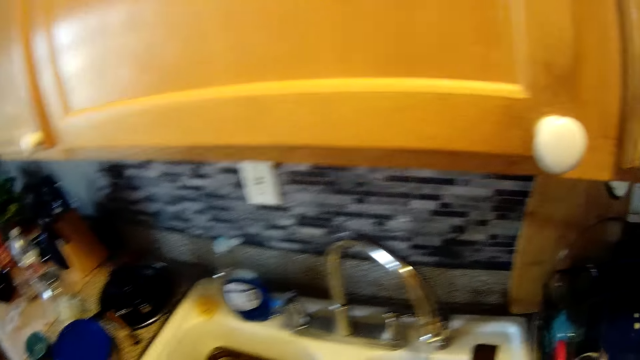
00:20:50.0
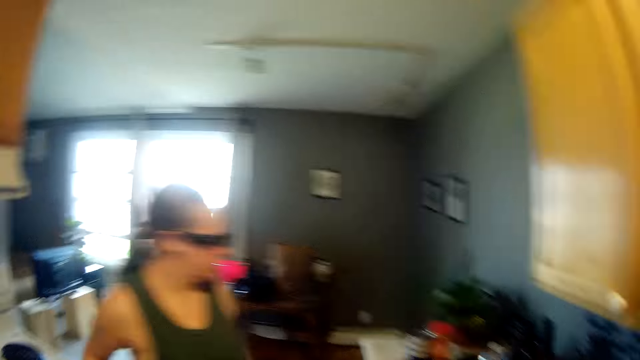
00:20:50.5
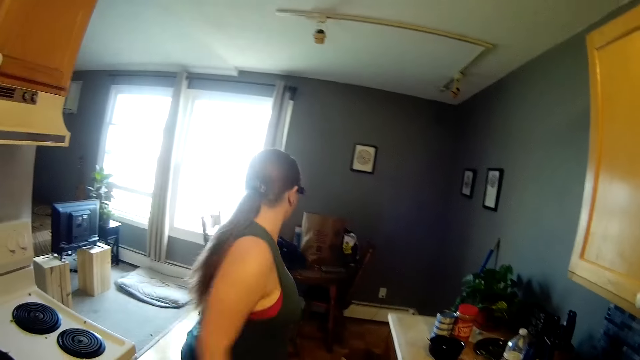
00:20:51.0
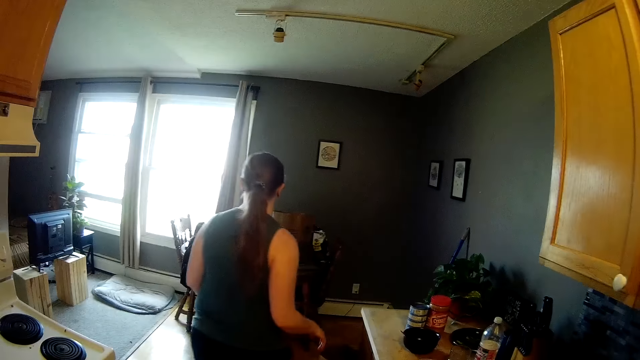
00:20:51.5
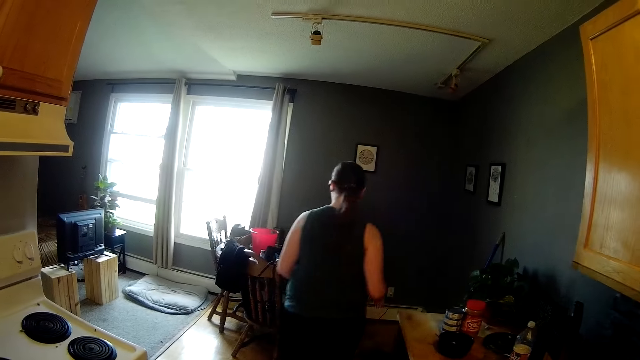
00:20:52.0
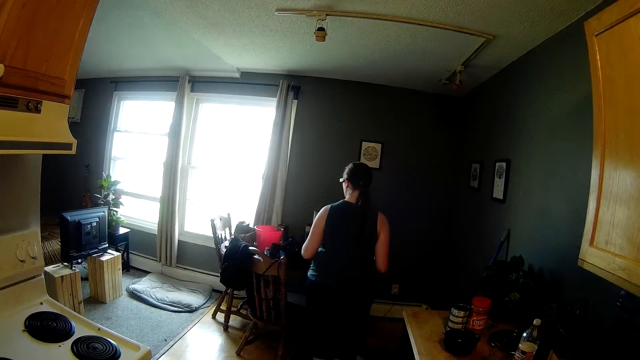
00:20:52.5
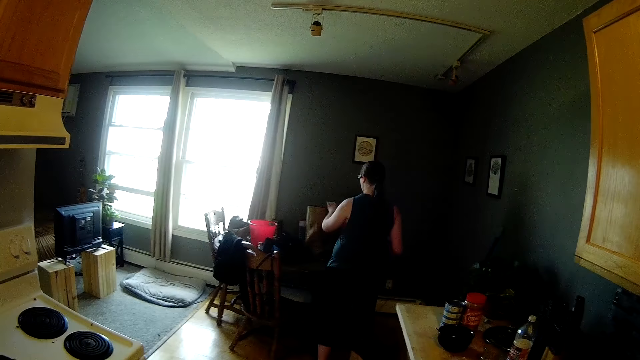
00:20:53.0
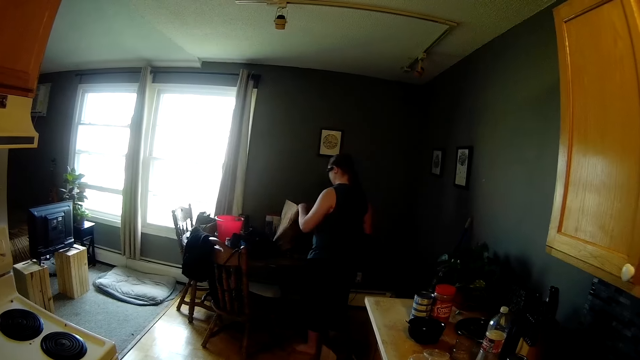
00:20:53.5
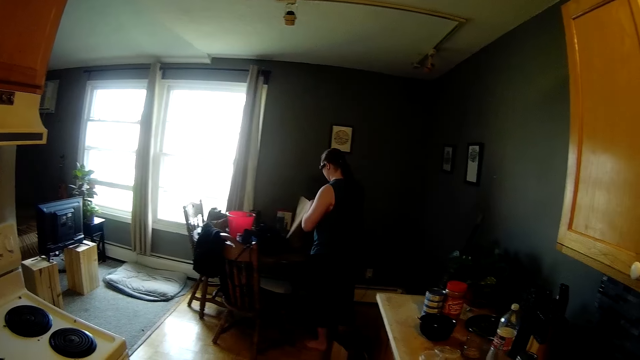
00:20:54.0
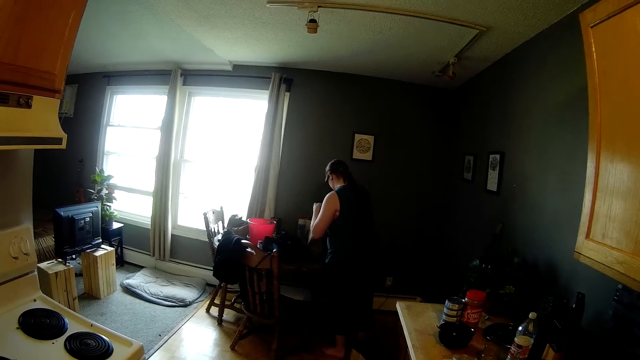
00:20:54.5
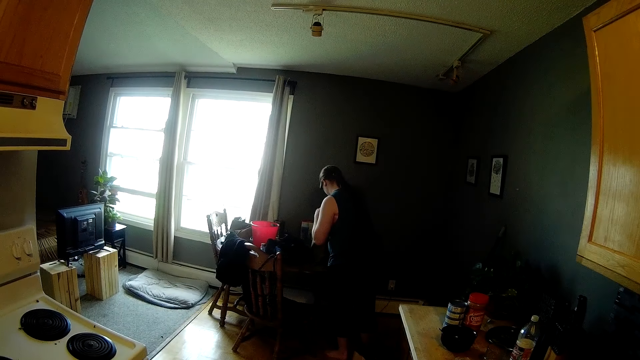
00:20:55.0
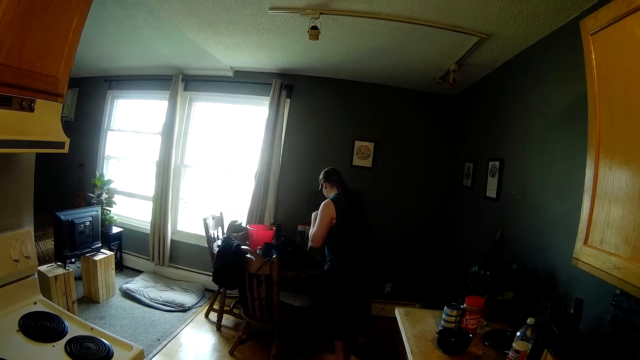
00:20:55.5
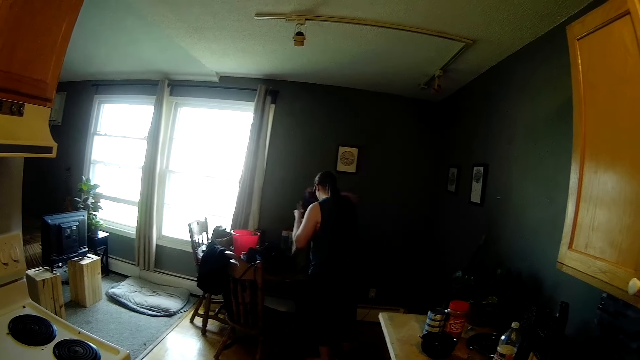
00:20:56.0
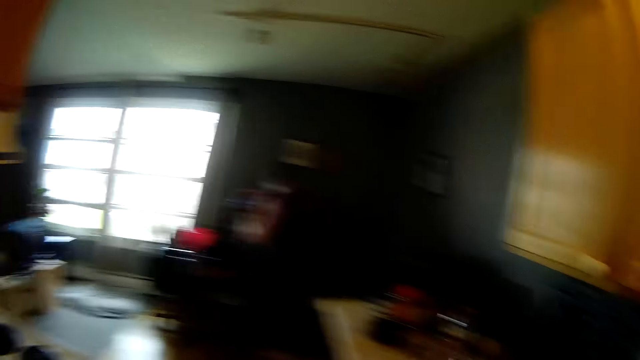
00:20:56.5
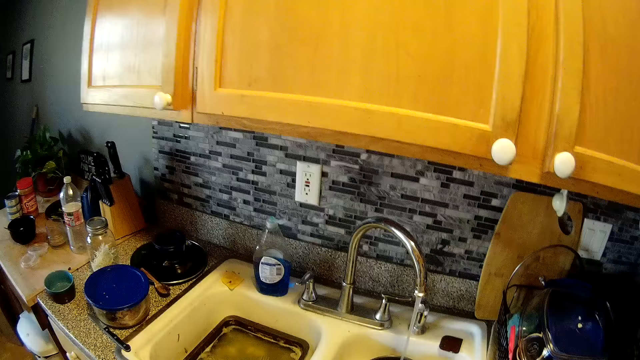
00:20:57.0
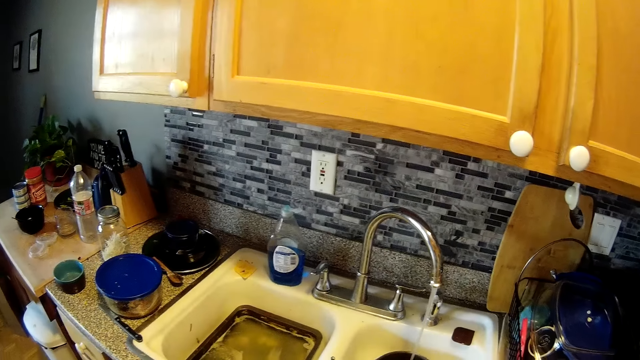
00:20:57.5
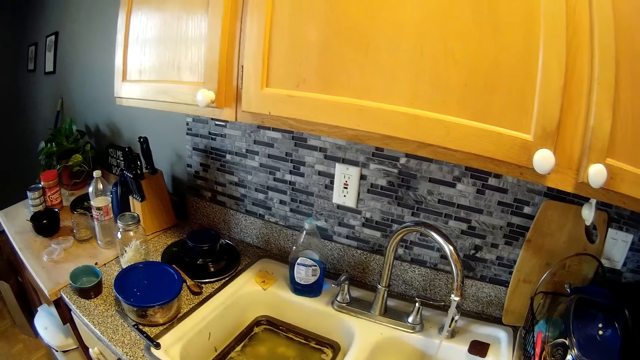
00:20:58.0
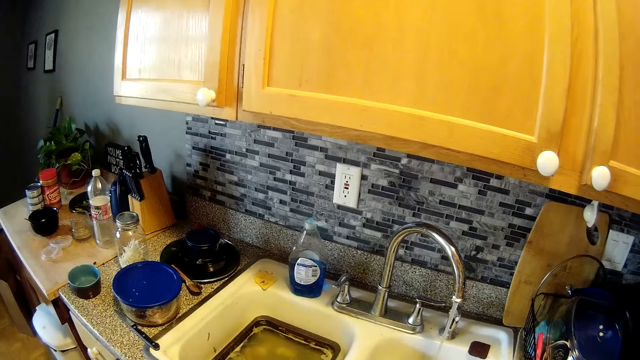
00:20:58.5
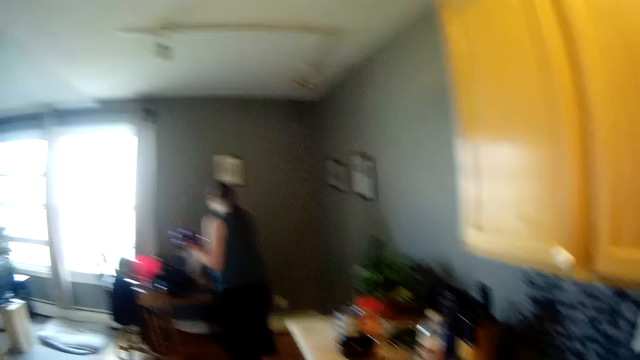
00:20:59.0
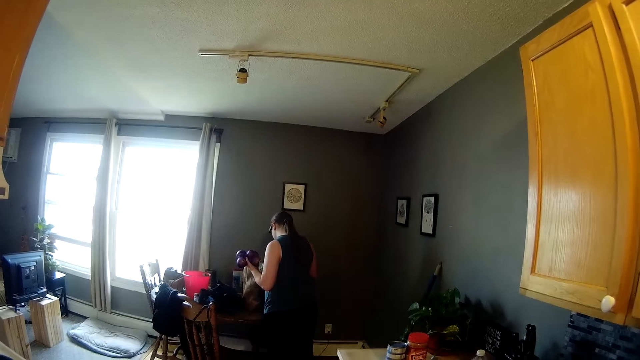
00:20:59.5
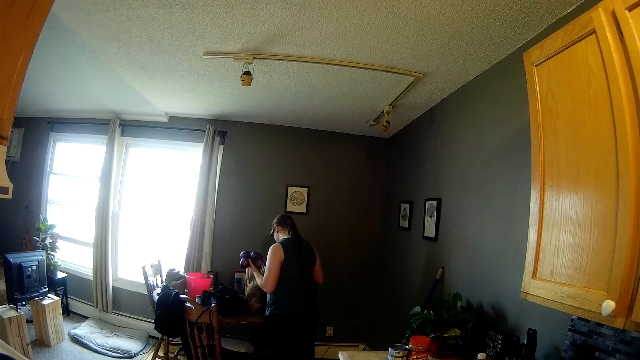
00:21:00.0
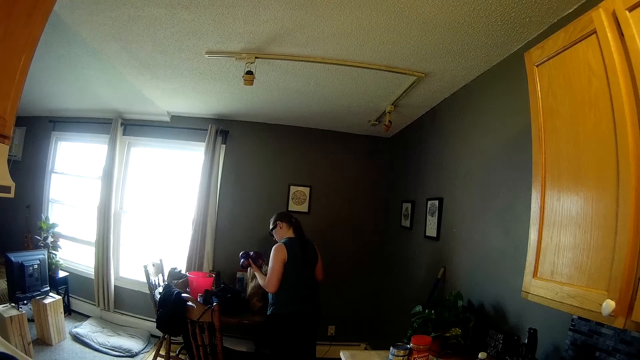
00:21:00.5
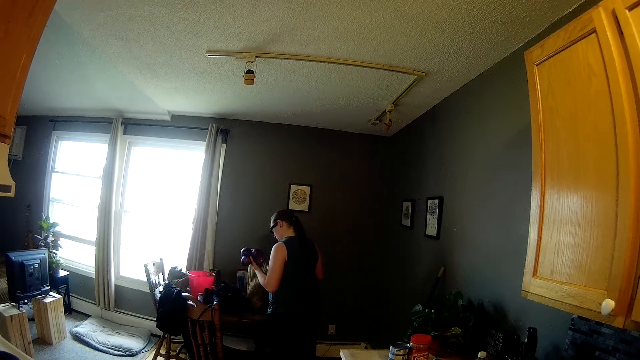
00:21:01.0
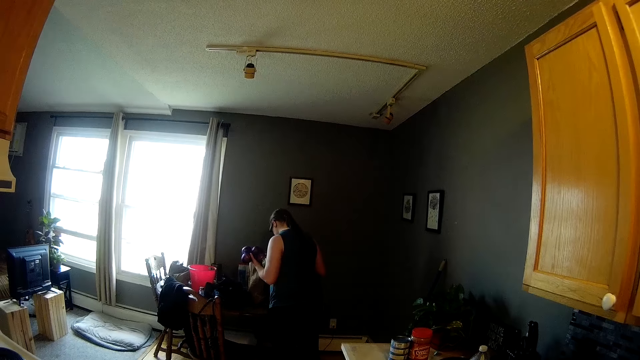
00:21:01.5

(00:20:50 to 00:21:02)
The camera wearer fetches water in a pan. A woman walks towards the table. She holds a paper bag on the table with her left hand. She opens the khaki bag. She takes a pack of plums from the paper bag on the table with her right hand. She holds the pack of plums from the paper bag on the table with both hands. She holds the pack of plums from the paper bag on the table with her left hand.

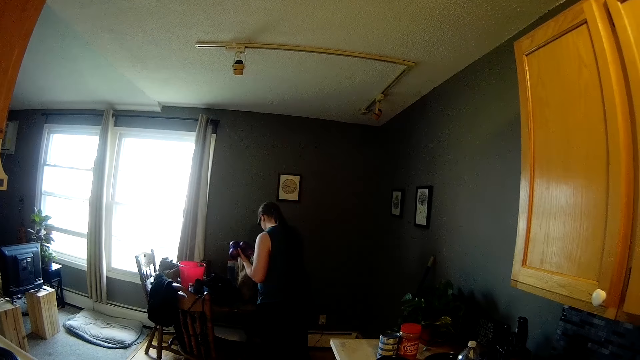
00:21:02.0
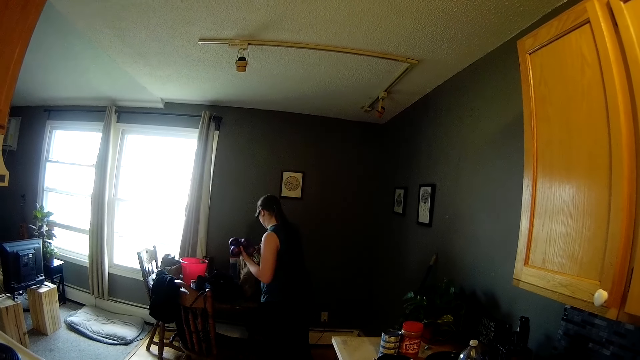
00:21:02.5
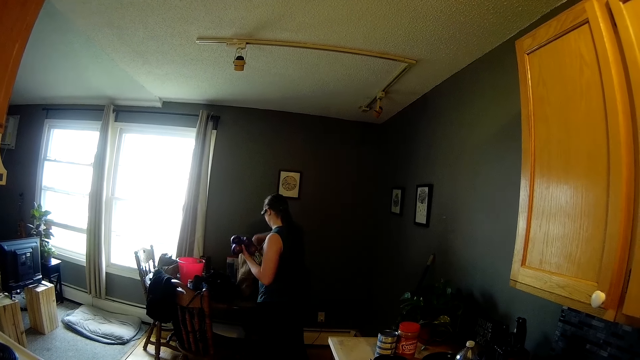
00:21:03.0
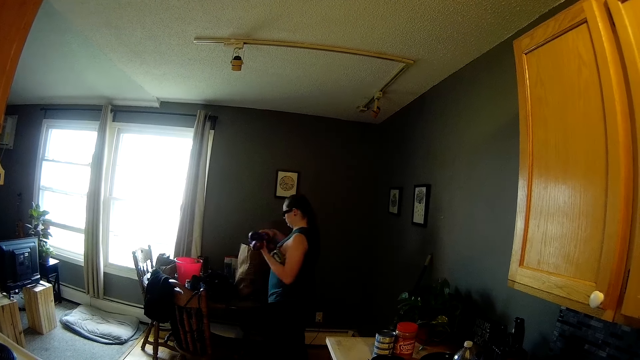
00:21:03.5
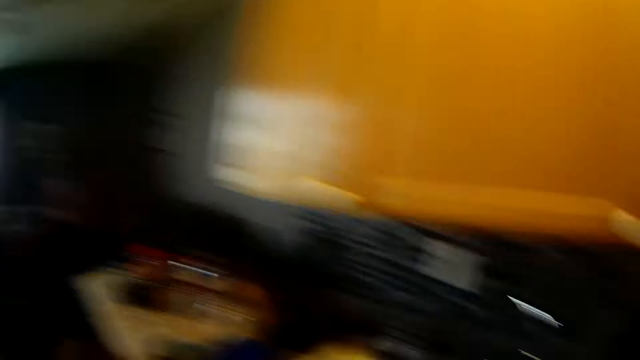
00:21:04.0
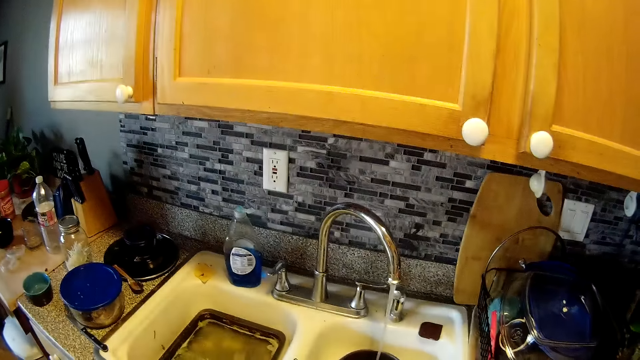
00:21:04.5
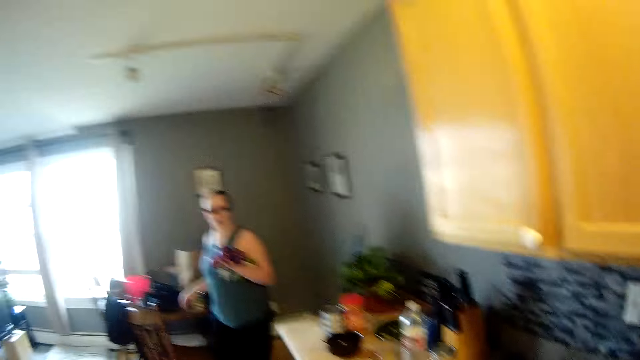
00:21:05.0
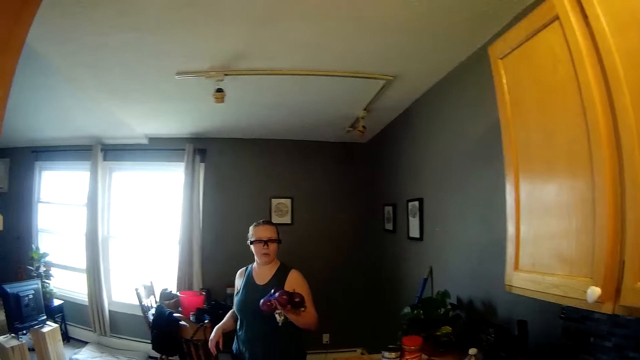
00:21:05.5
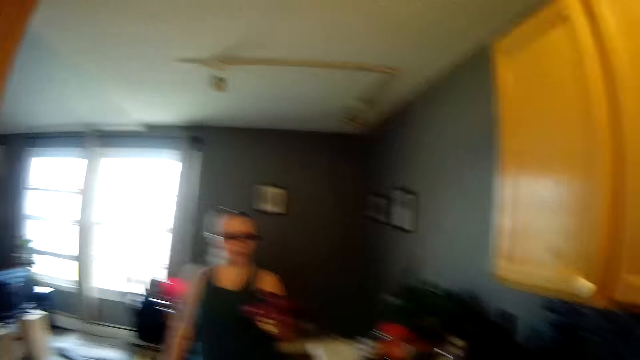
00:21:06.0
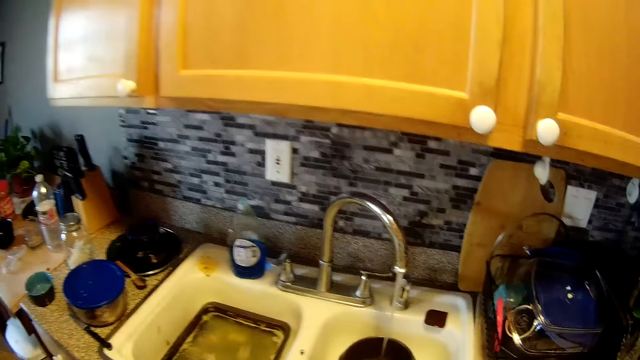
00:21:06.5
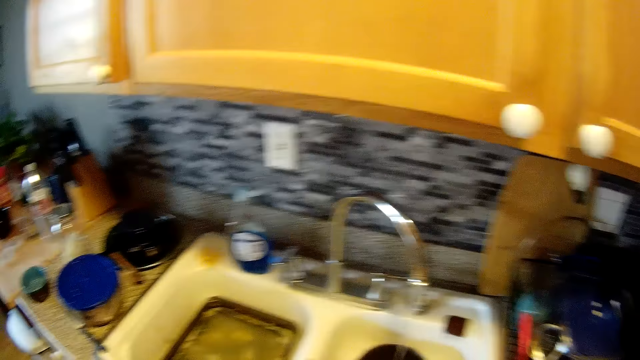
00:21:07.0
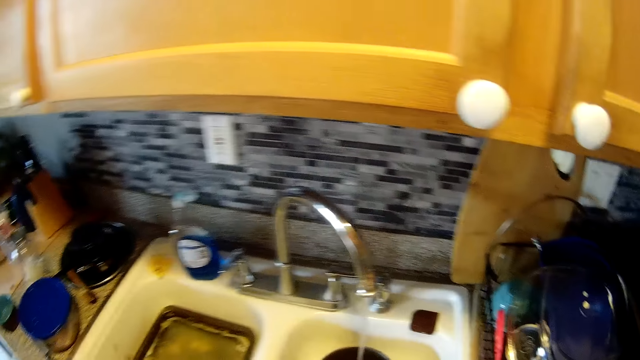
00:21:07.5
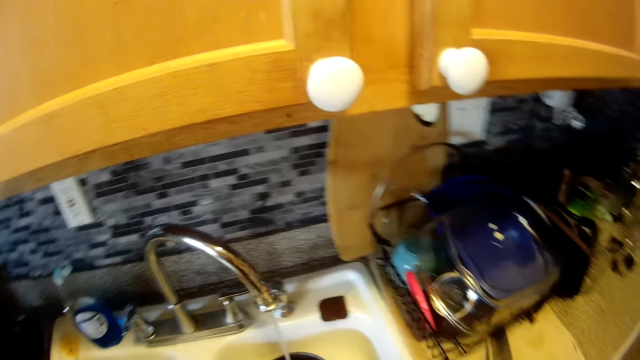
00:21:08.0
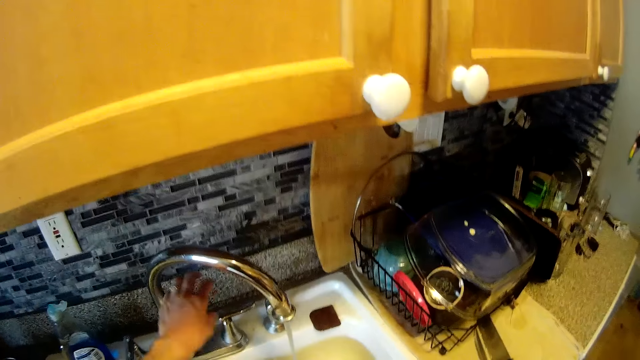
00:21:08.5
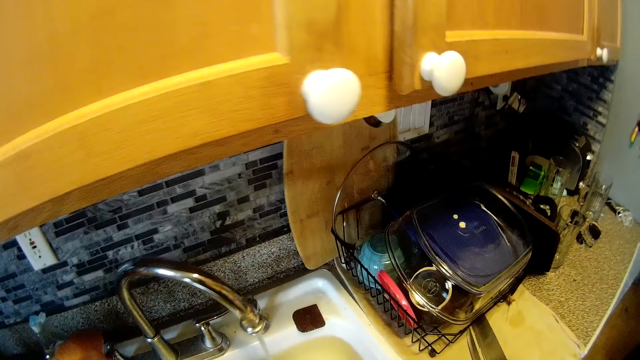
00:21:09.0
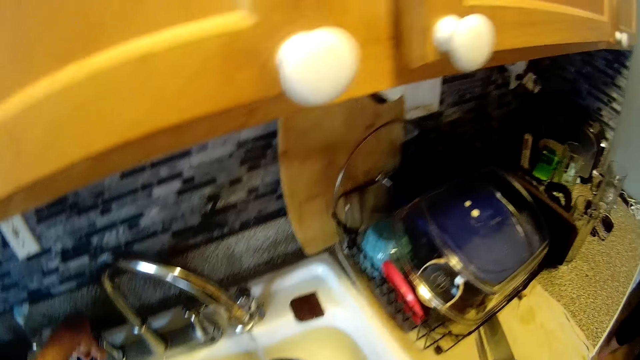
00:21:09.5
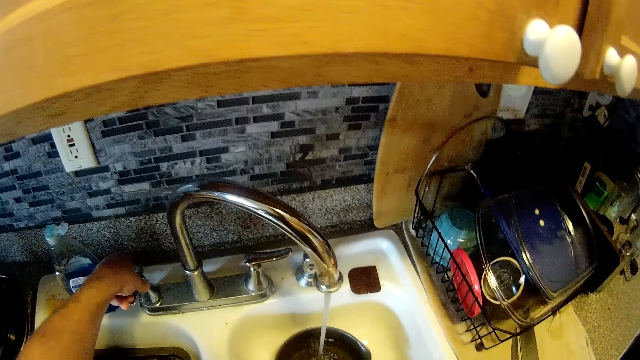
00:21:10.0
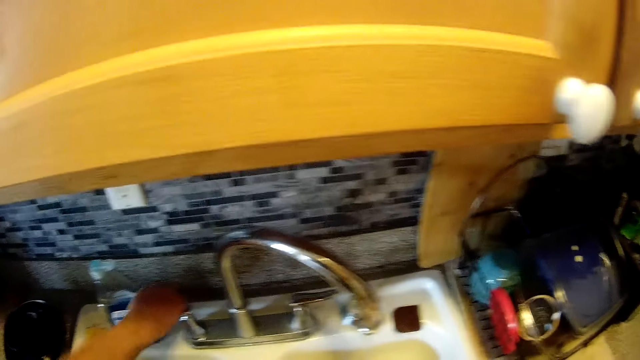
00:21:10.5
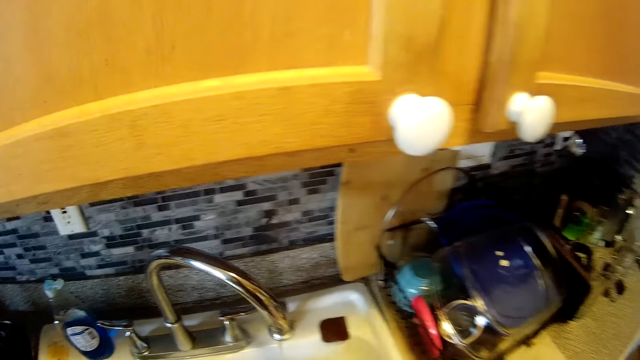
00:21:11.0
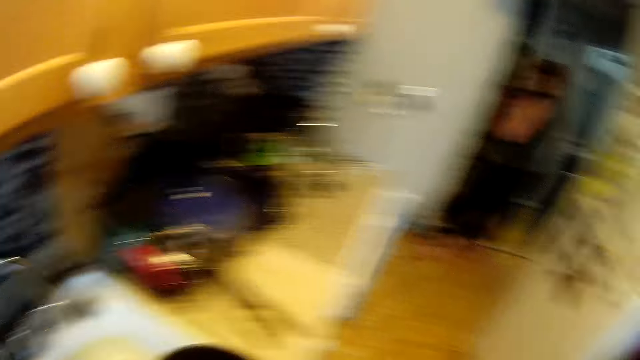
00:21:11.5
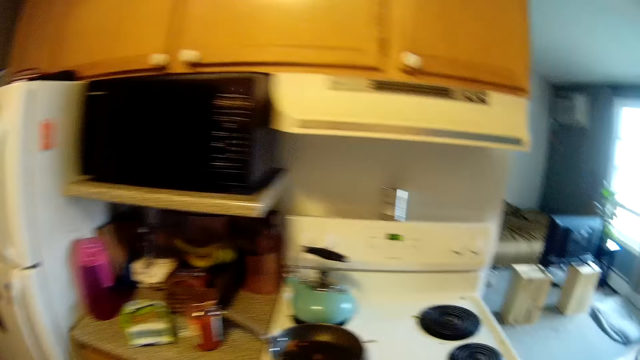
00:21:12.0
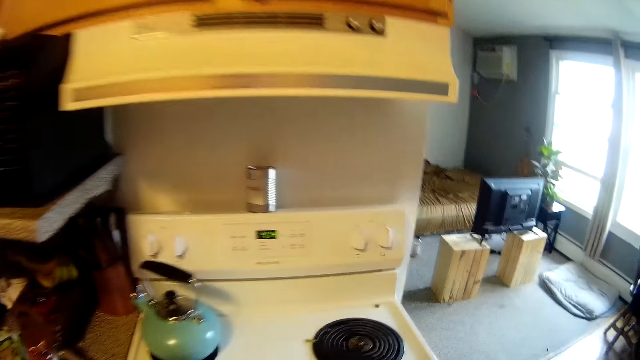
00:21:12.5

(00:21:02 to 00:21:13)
A woman takes a box of cereal from the paper bag with her right hand. She drops the box of cereal in her right hand on the table. She walks towards the kitchen. The camera wearer closes the kitchen tap with his left hand. He takes a pot of water from the sink with his right hand.
